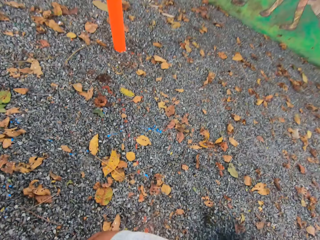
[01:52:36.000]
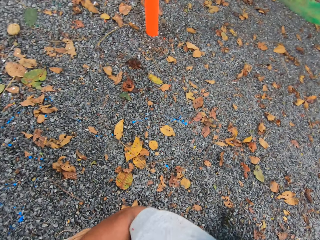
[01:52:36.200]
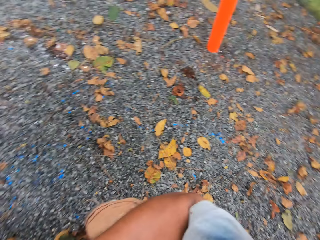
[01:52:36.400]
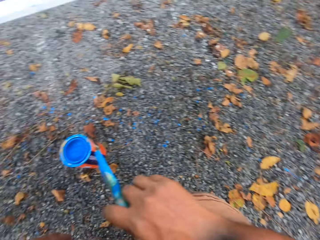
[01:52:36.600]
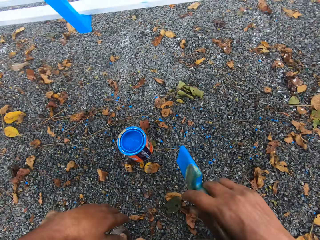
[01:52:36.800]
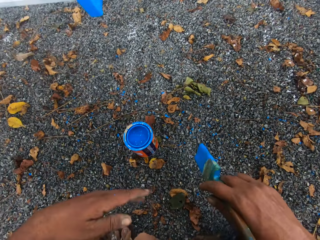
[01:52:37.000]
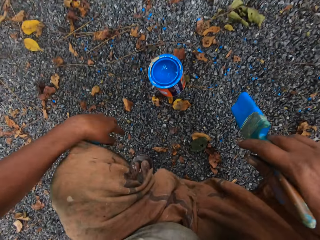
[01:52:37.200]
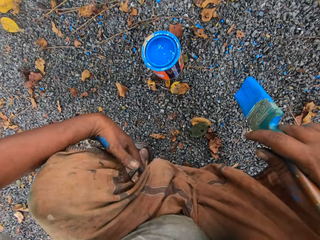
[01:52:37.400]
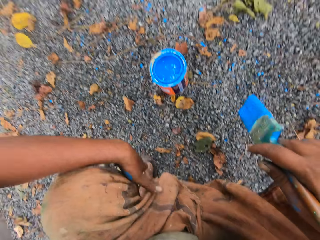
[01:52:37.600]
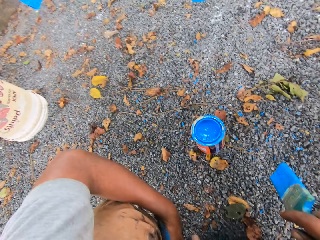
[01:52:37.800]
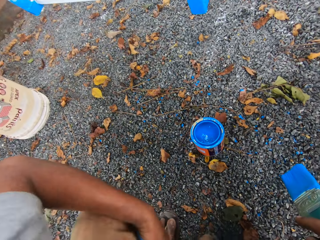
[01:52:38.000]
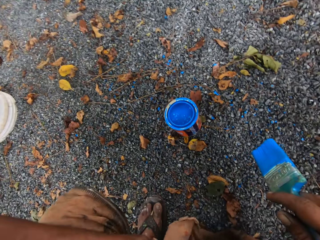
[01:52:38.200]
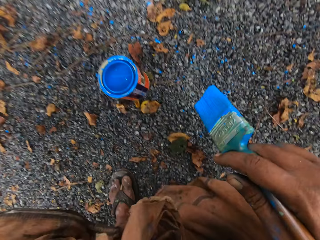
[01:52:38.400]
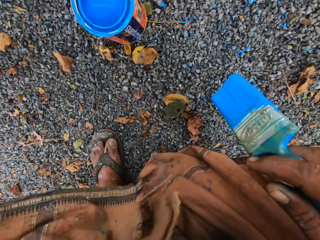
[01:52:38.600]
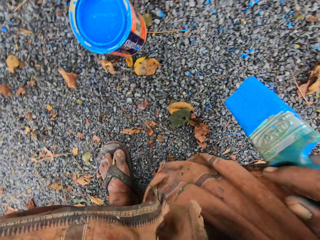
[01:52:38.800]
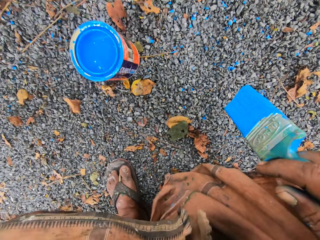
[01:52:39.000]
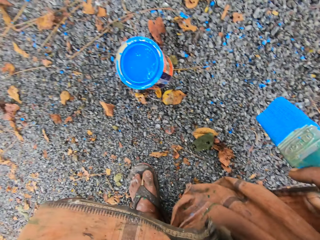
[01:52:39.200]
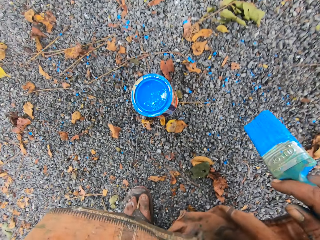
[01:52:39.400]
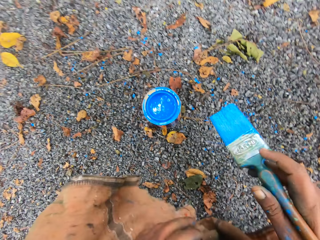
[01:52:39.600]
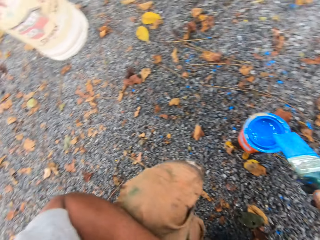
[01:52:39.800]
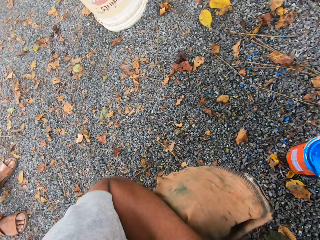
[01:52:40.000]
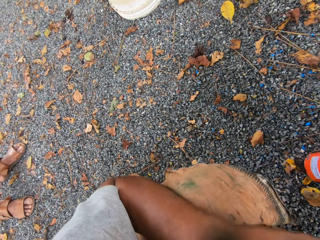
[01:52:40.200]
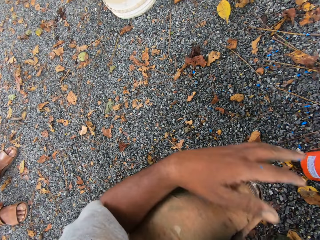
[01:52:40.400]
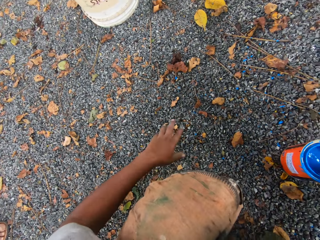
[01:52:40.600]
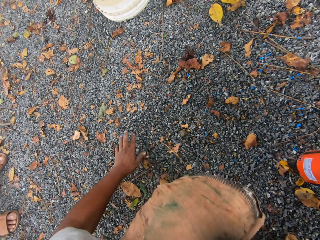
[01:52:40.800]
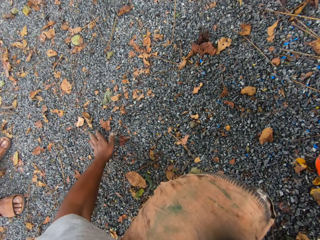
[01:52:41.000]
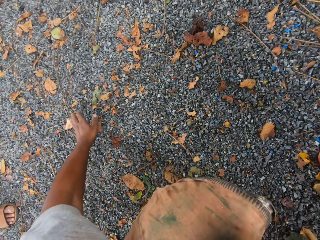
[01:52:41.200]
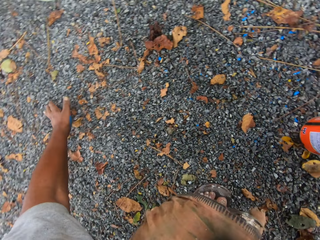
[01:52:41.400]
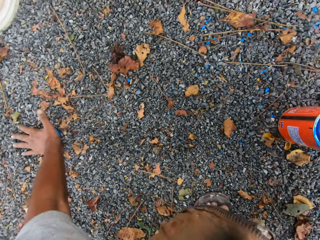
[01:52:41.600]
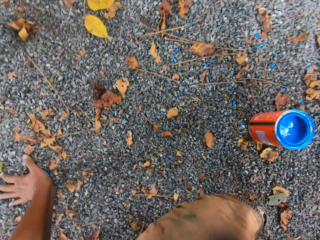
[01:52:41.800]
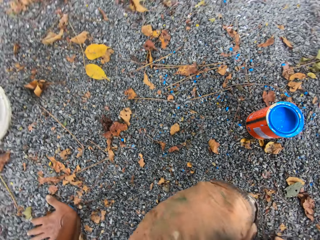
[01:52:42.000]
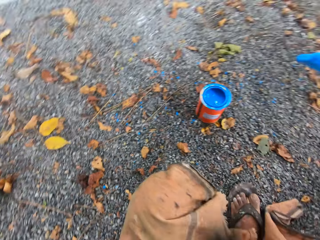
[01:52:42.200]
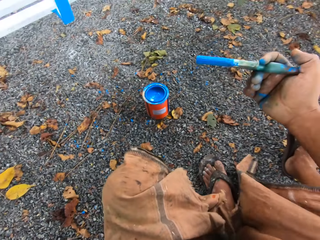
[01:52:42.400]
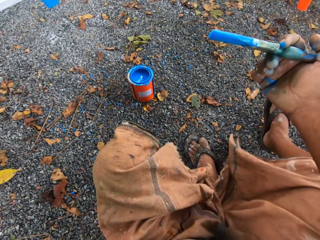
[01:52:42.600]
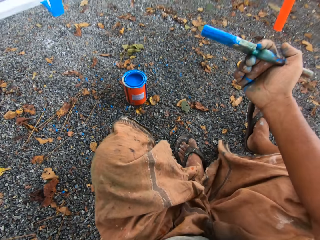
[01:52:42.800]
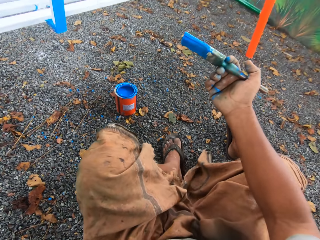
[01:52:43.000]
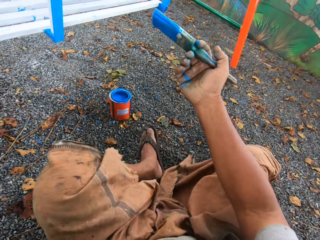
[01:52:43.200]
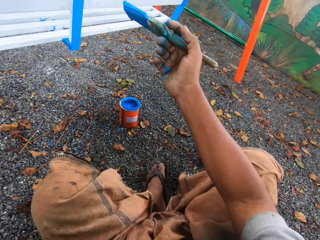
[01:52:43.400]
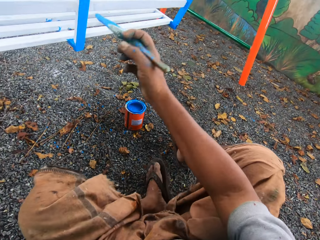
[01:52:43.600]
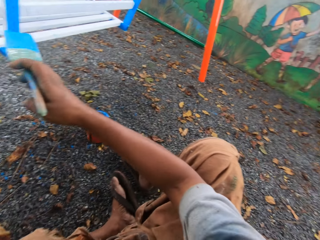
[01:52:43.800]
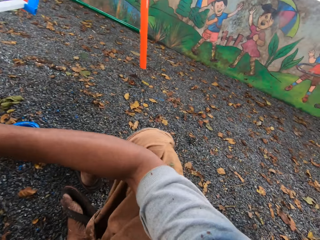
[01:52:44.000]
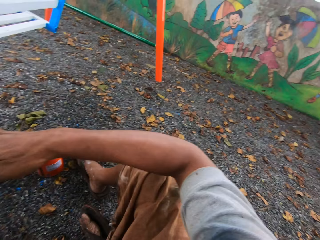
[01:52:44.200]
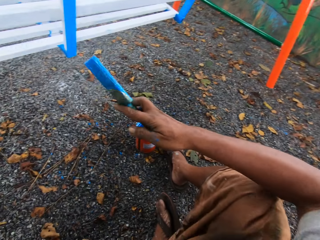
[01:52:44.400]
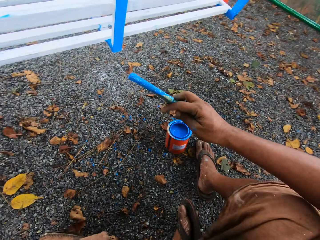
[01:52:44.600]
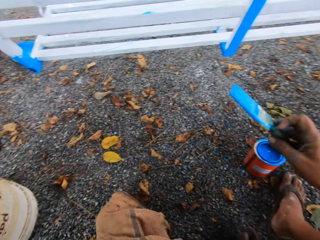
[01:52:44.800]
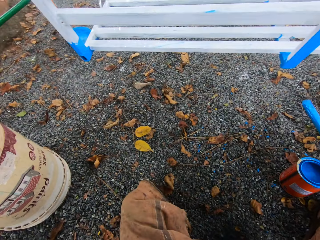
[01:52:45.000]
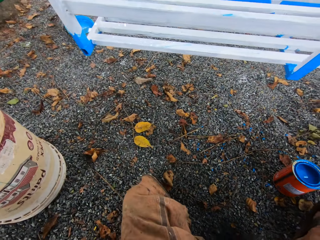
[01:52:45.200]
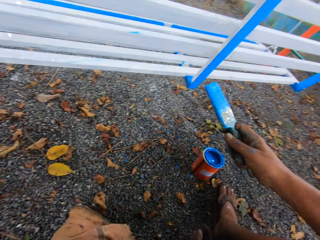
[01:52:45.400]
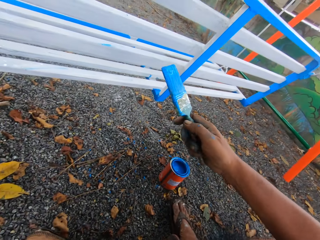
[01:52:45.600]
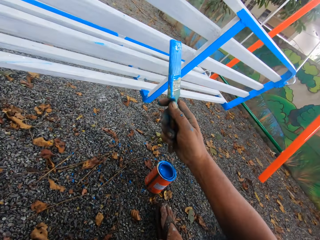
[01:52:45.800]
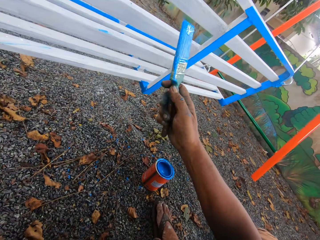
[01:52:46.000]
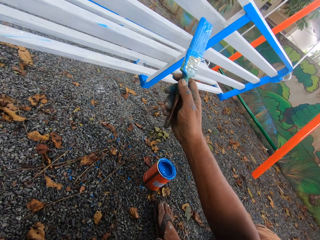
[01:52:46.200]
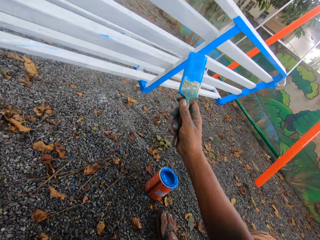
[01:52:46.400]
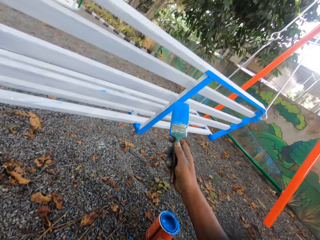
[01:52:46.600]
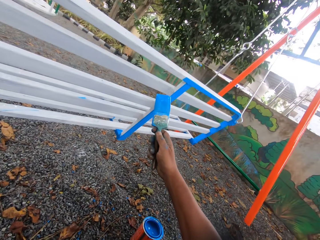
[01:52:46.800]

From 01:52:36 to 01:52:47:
The camera wearer puts his left hand on the ground. He sits on the ground.

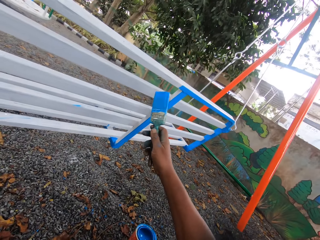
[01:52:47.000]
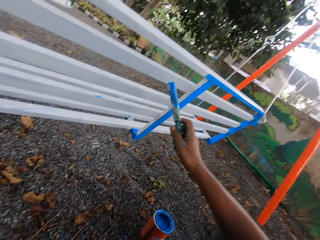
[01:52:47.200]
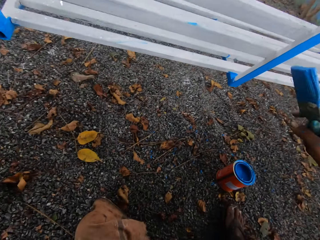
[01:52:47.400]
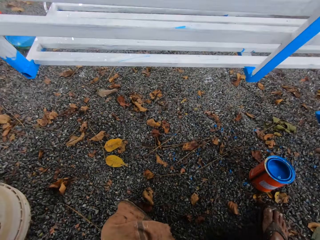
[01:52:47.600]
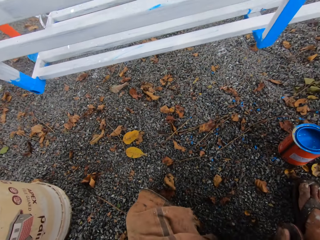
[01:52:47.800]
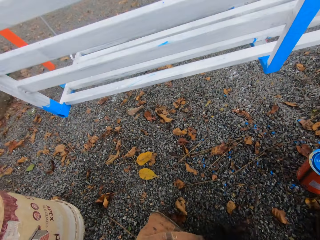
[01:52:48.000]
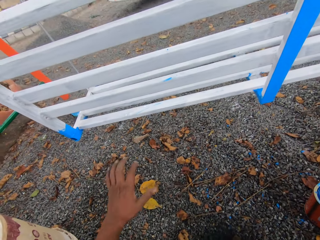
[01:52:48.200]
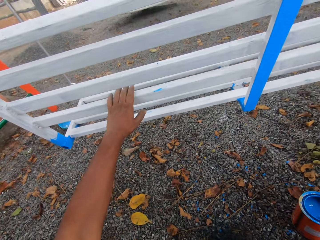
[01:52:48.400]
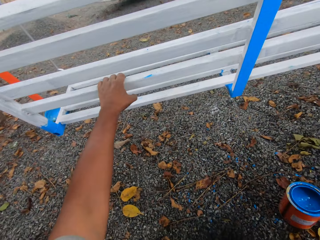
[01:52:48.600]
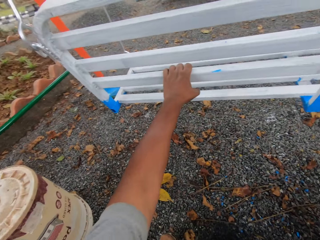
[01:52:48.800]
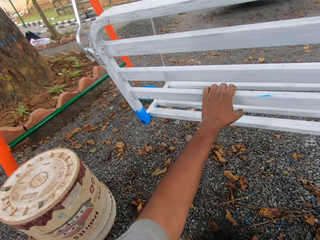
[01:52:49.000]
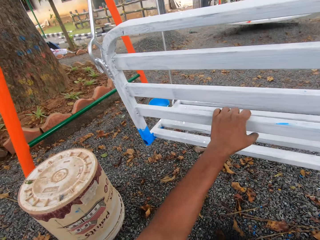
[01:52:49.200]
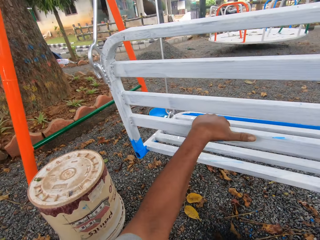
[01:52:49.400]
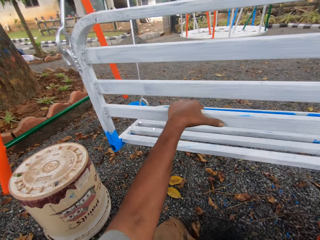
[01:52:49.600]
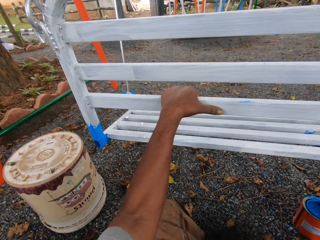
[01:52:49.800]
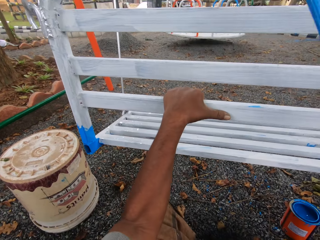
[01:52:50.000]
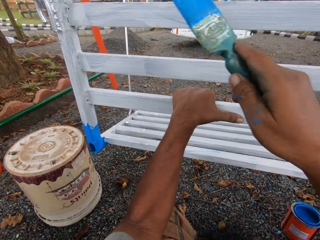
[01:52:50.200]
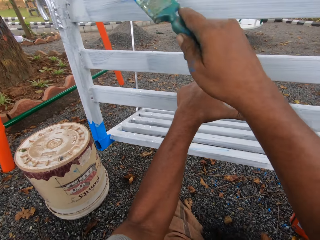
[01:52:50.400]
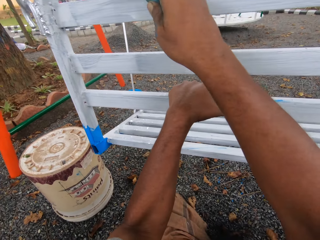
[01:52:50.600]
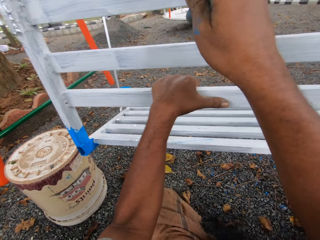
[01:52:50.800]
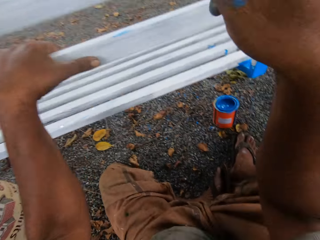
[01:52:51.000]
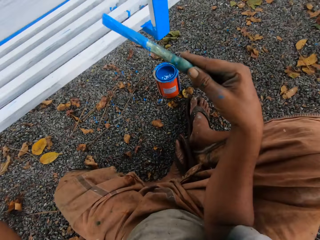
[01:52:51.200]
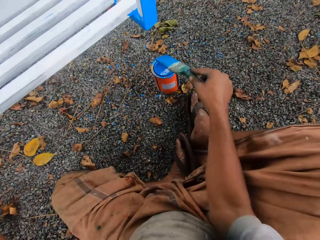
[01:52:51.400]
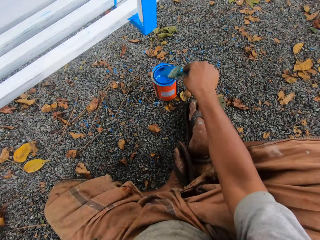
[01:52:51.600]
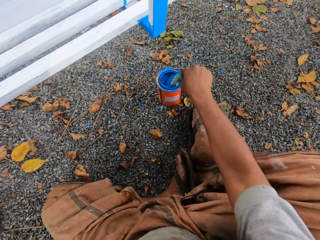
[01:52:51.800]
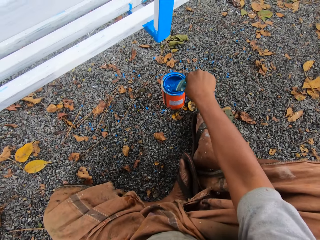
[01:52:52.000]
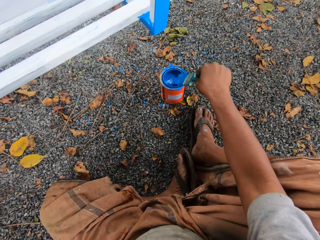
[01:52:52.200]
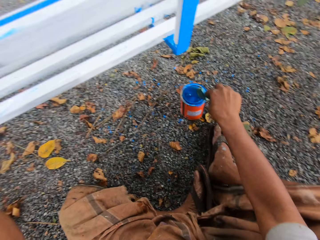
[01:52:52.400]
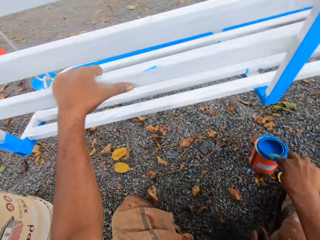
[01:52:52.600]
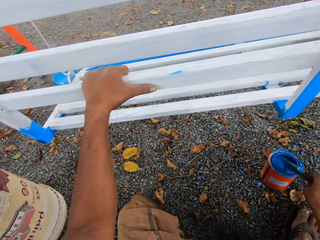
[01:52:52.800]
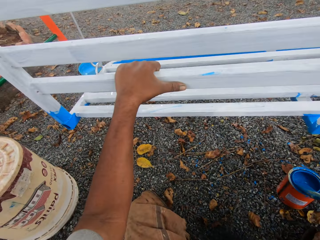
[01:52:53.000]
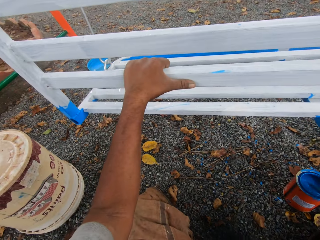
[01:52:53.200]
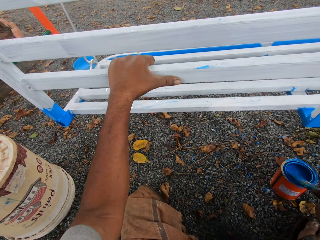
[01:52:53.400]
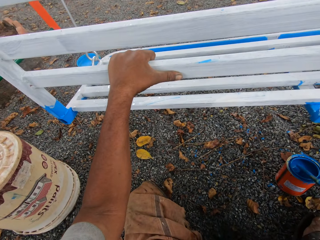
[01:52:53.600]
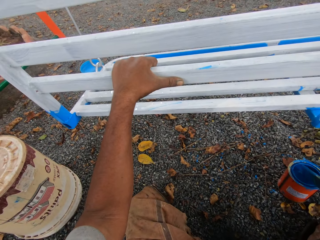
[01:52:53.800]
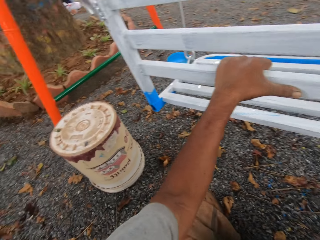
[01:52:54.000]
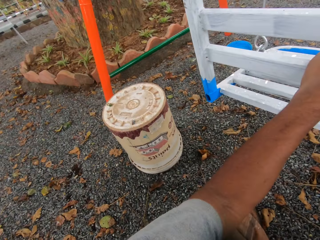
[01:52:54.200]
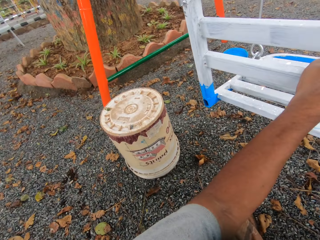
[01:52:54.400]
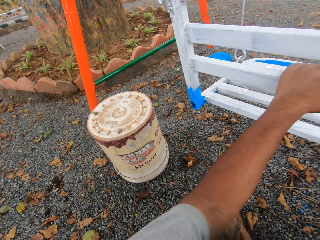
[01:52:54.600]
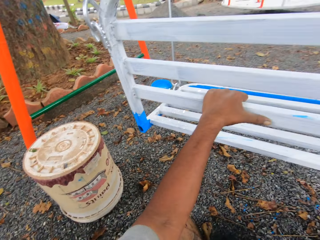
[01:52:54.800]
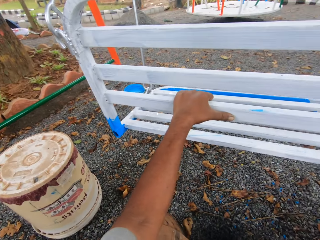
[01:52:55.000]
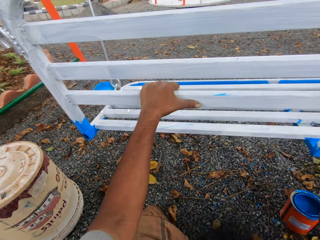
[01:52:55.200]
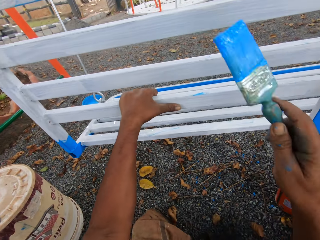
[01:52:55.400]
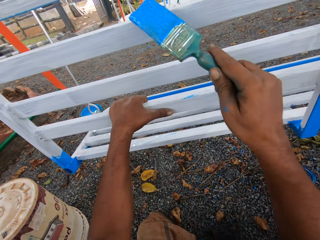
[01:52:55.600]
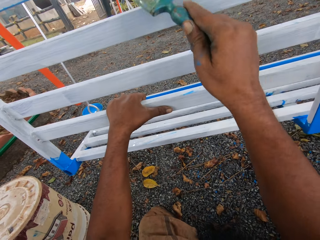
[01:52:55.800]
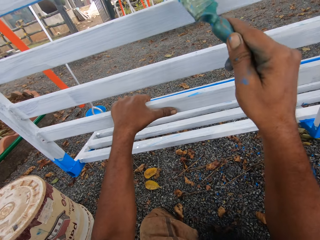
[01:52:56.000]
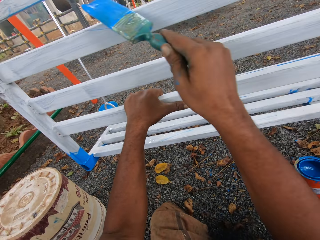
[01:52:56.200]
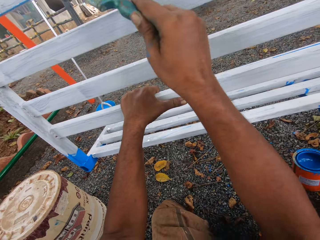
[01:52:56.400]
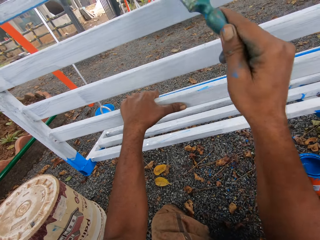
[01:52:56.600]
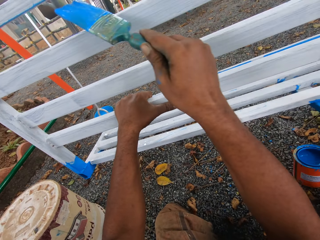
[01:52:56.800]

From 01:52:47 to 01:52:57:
The camera wearer grabs the seat with his left hand. He paints the seat with the paint brush. He dips the paint brush into the paint tin. He paints the seat with the paint brush.
